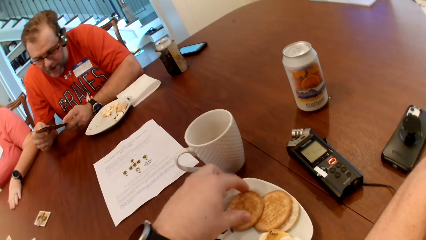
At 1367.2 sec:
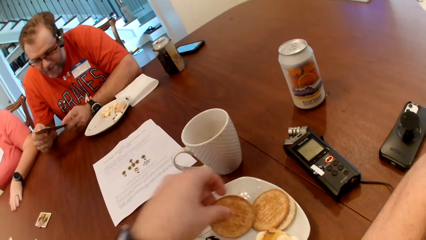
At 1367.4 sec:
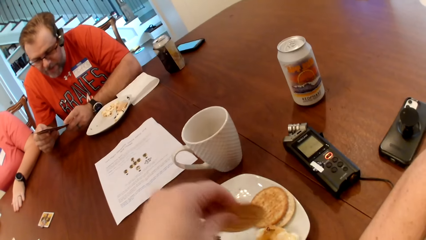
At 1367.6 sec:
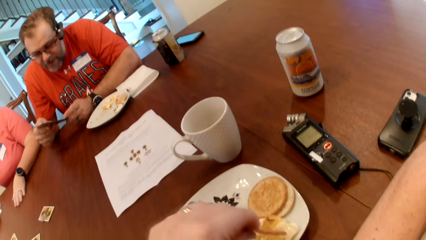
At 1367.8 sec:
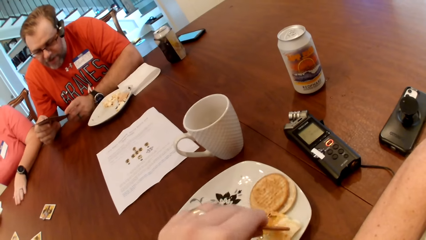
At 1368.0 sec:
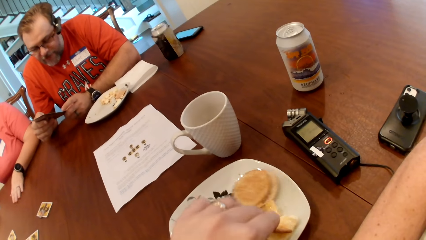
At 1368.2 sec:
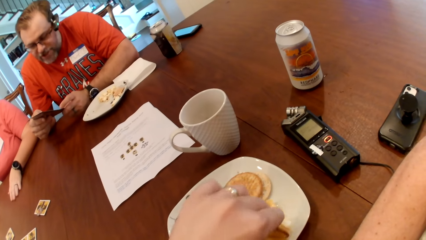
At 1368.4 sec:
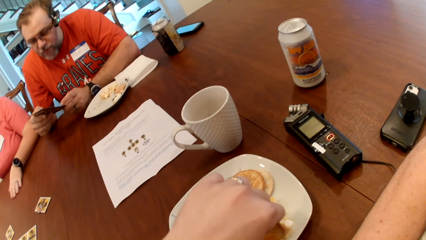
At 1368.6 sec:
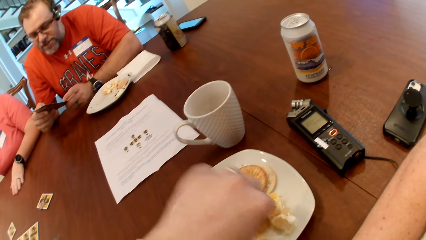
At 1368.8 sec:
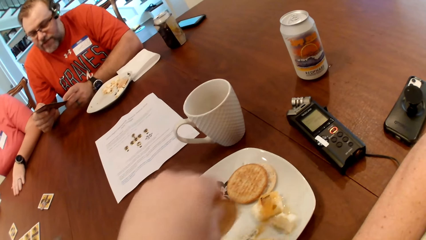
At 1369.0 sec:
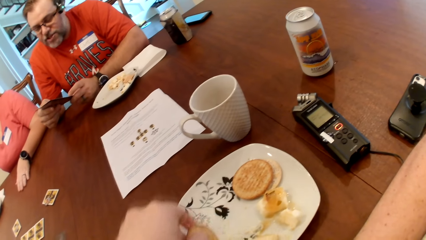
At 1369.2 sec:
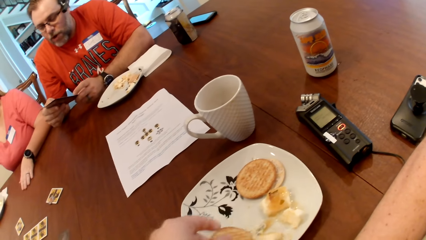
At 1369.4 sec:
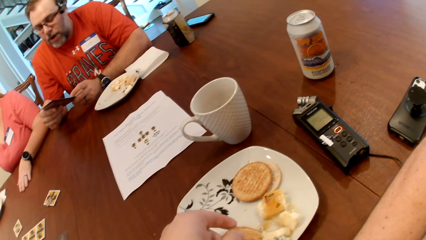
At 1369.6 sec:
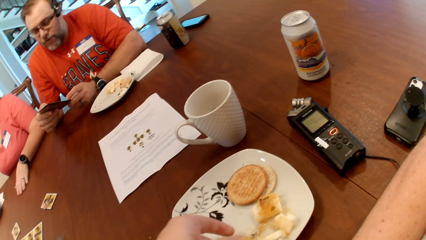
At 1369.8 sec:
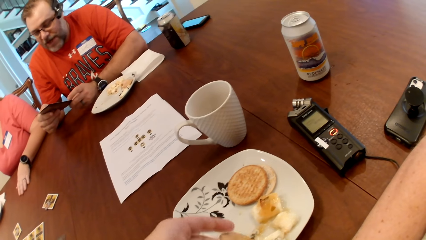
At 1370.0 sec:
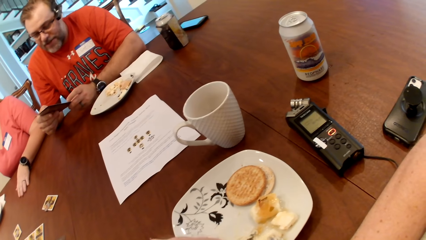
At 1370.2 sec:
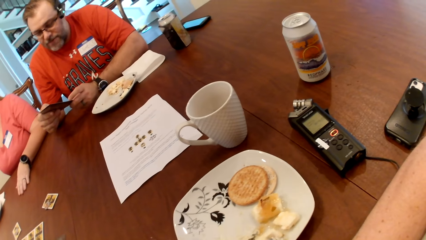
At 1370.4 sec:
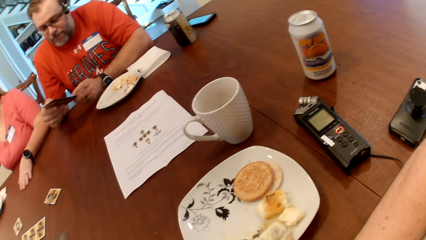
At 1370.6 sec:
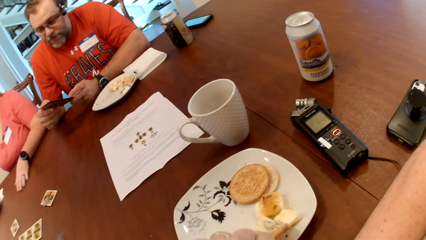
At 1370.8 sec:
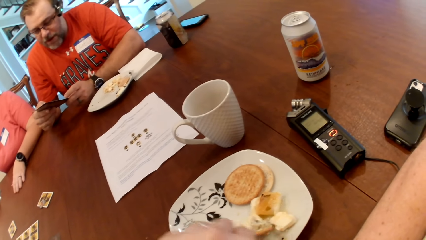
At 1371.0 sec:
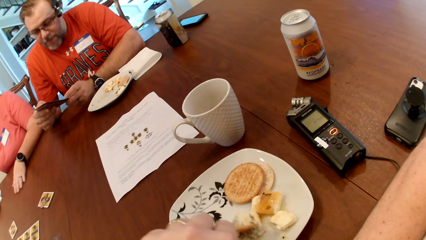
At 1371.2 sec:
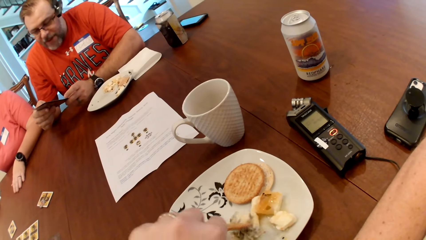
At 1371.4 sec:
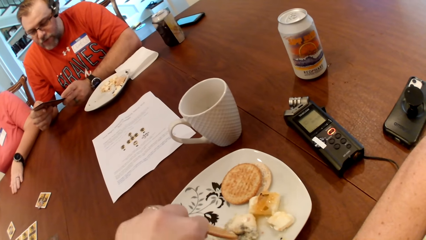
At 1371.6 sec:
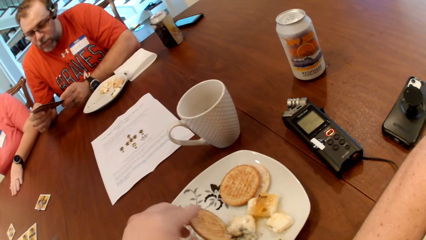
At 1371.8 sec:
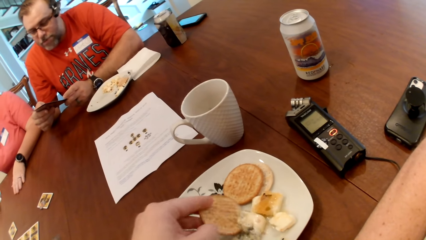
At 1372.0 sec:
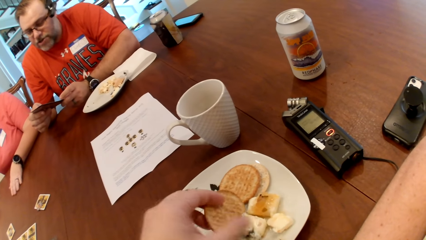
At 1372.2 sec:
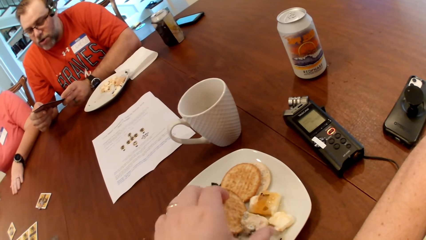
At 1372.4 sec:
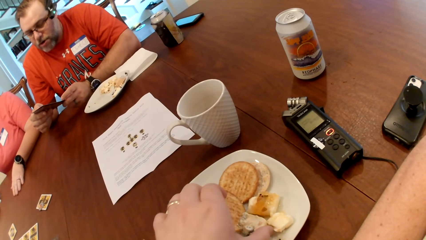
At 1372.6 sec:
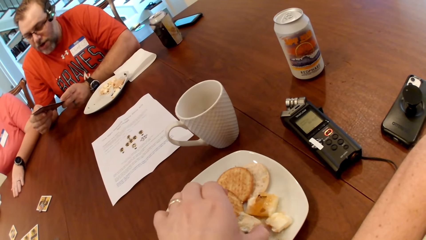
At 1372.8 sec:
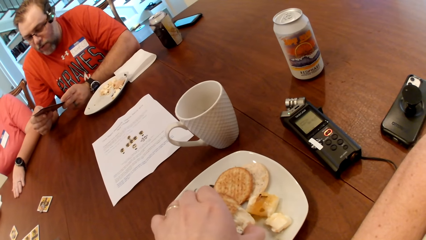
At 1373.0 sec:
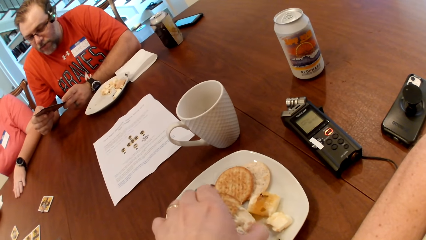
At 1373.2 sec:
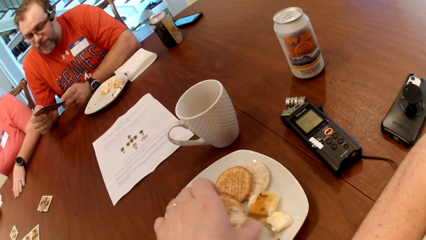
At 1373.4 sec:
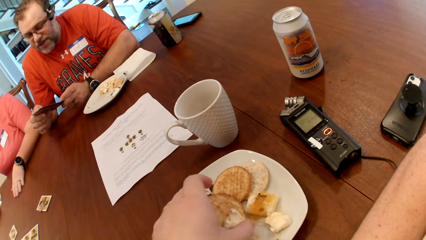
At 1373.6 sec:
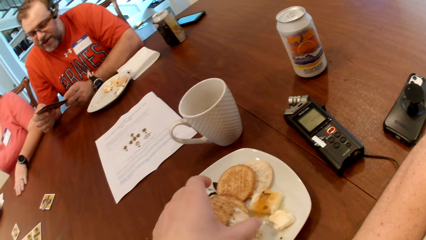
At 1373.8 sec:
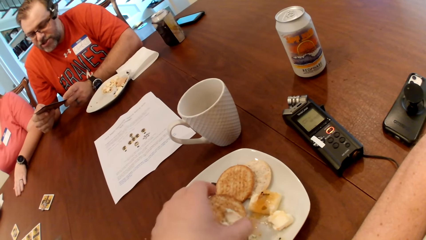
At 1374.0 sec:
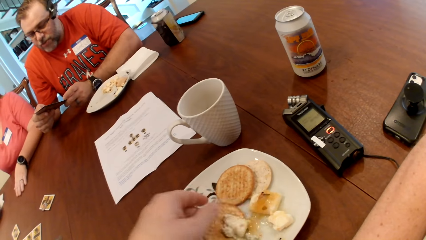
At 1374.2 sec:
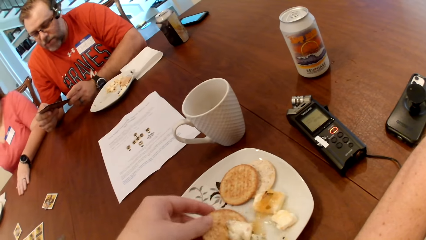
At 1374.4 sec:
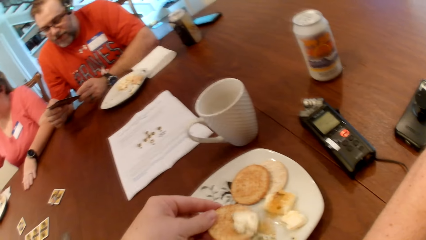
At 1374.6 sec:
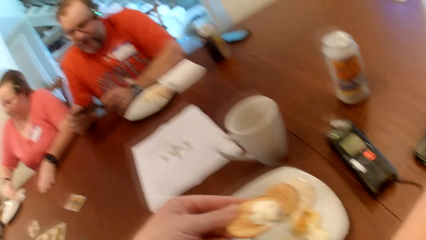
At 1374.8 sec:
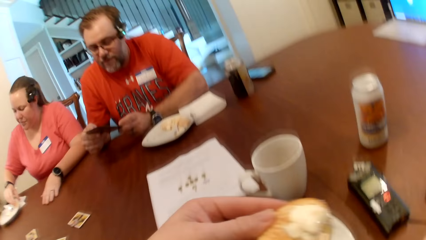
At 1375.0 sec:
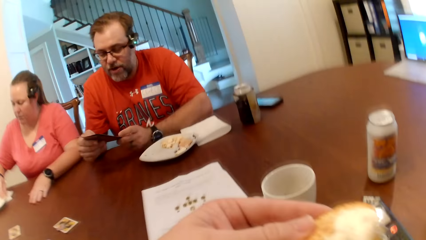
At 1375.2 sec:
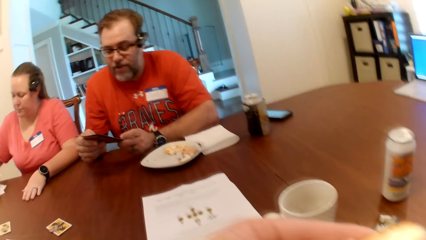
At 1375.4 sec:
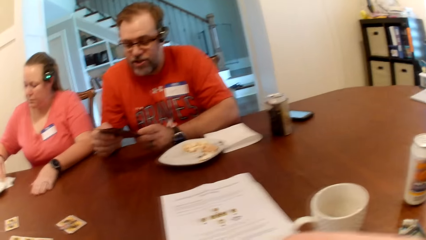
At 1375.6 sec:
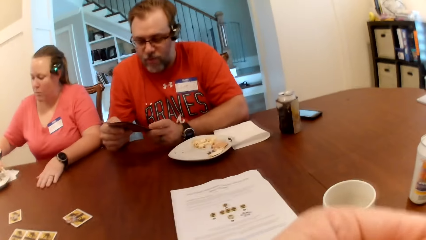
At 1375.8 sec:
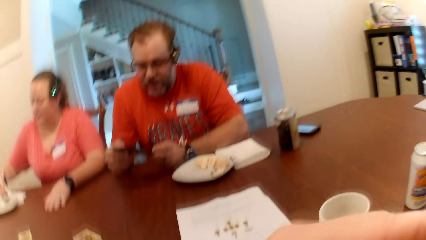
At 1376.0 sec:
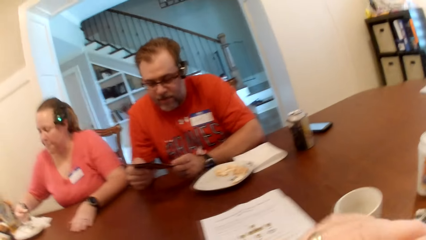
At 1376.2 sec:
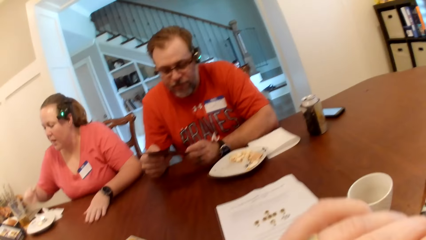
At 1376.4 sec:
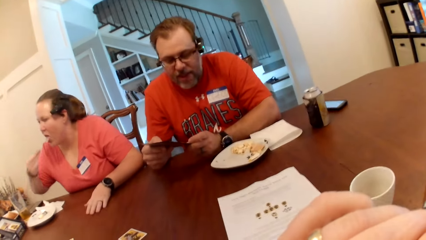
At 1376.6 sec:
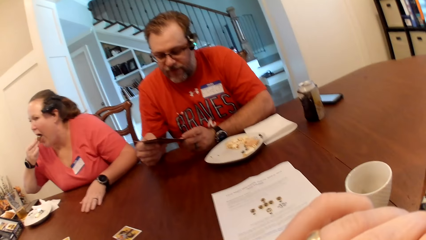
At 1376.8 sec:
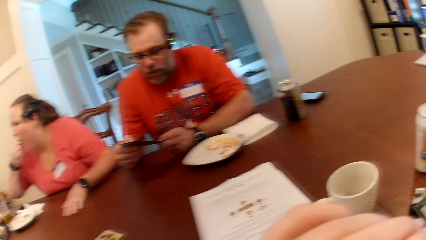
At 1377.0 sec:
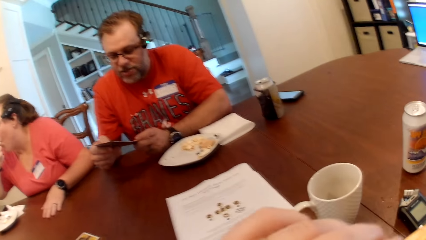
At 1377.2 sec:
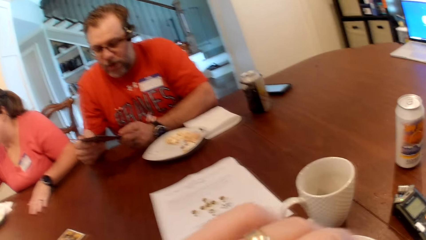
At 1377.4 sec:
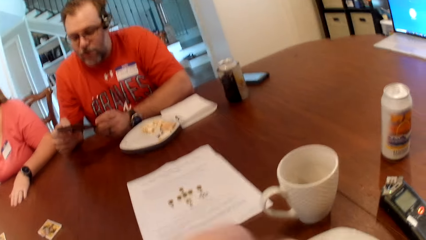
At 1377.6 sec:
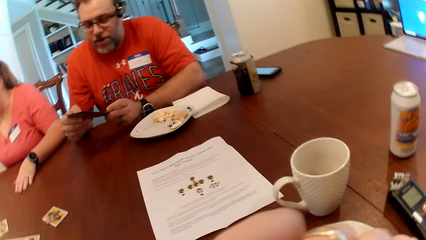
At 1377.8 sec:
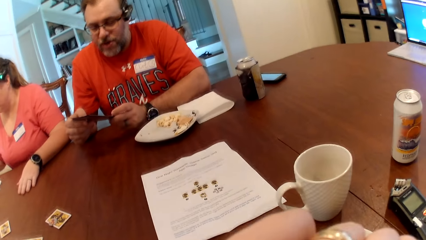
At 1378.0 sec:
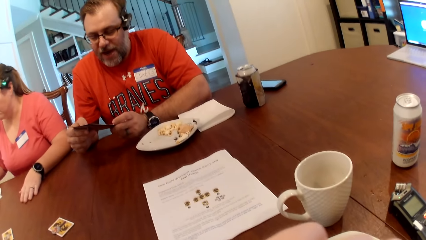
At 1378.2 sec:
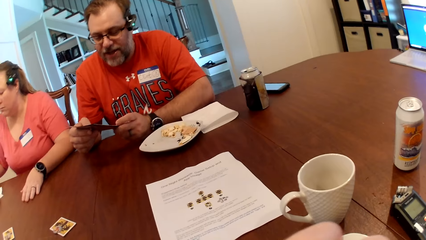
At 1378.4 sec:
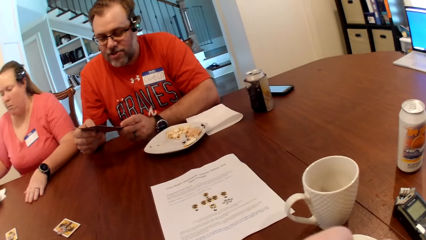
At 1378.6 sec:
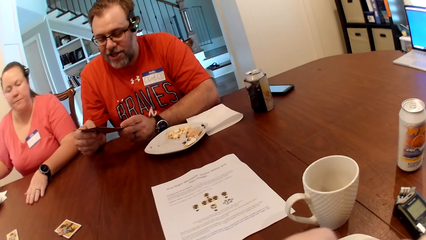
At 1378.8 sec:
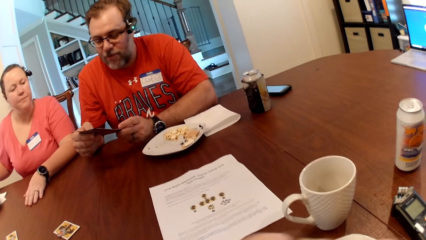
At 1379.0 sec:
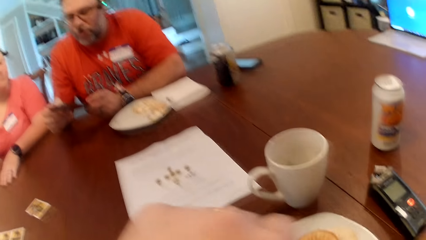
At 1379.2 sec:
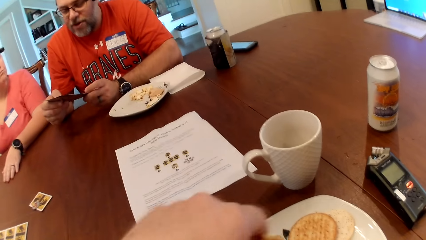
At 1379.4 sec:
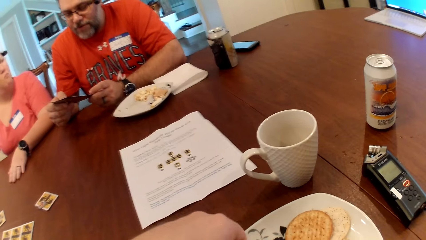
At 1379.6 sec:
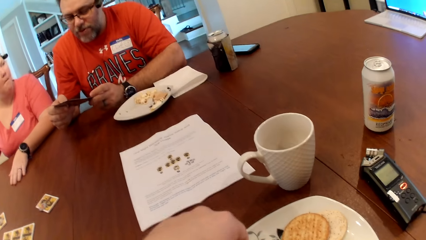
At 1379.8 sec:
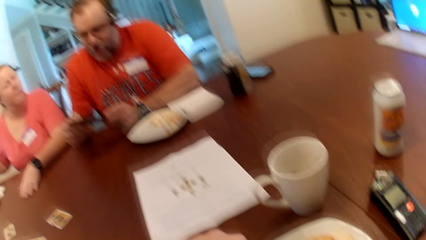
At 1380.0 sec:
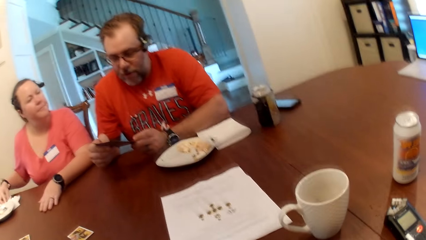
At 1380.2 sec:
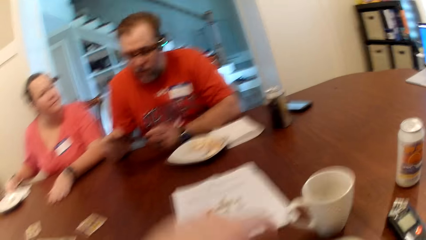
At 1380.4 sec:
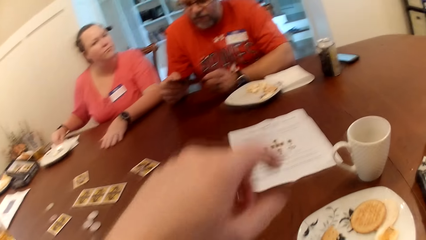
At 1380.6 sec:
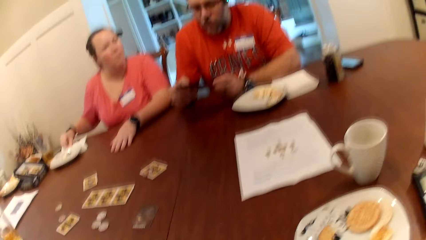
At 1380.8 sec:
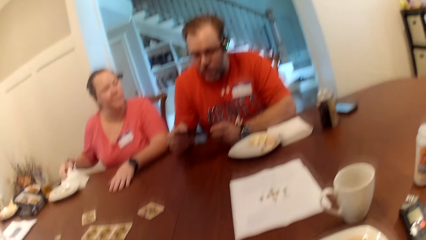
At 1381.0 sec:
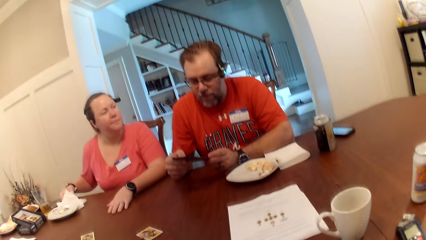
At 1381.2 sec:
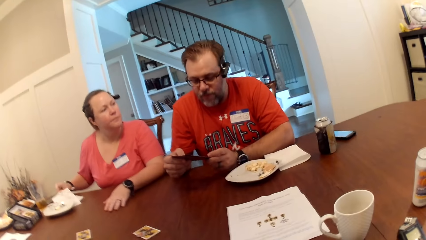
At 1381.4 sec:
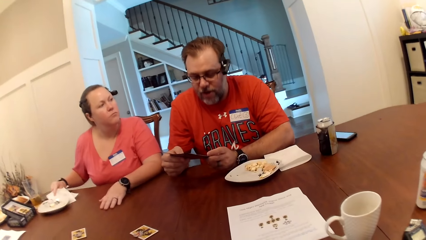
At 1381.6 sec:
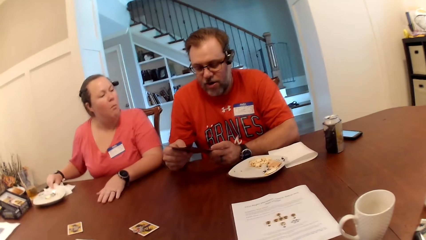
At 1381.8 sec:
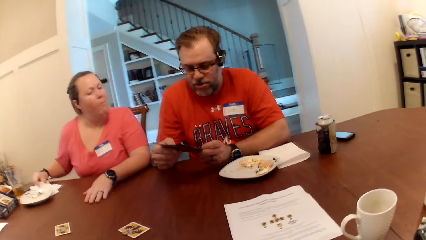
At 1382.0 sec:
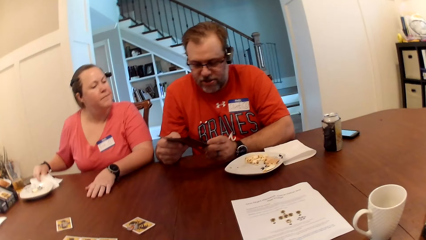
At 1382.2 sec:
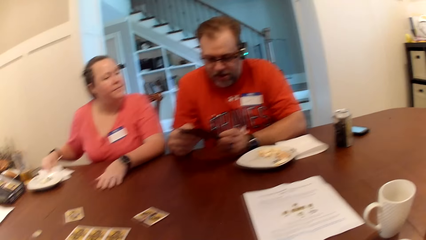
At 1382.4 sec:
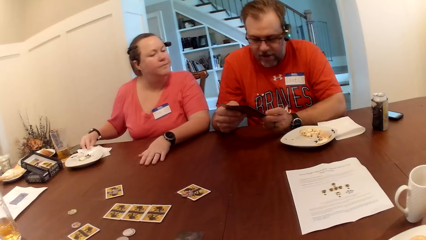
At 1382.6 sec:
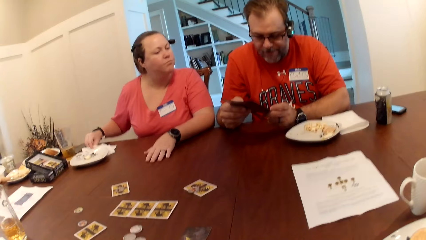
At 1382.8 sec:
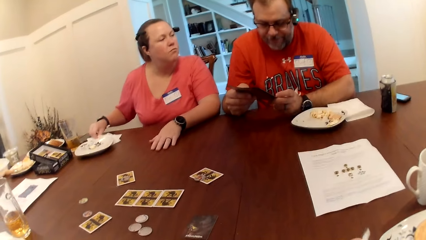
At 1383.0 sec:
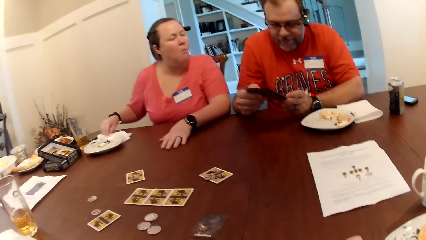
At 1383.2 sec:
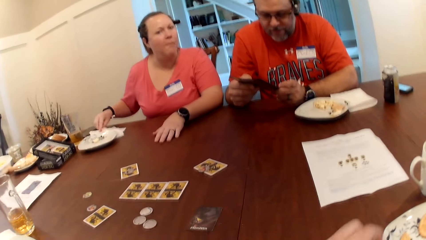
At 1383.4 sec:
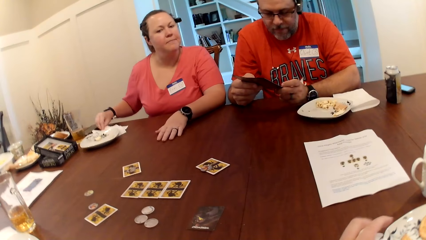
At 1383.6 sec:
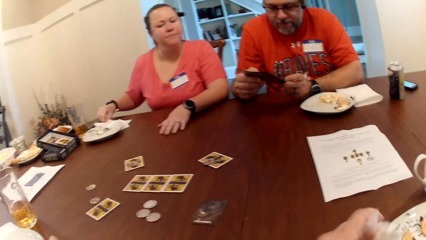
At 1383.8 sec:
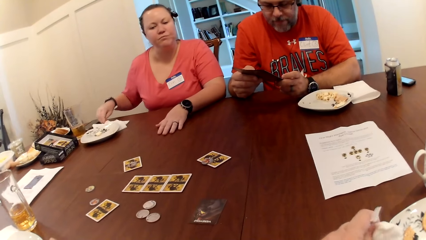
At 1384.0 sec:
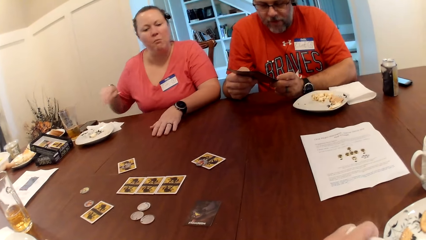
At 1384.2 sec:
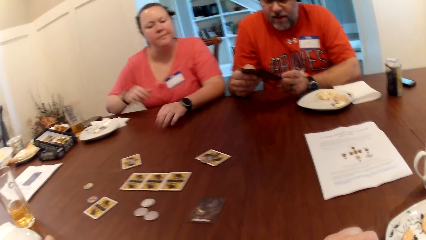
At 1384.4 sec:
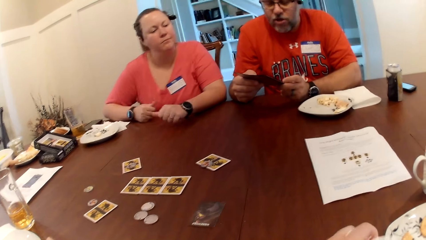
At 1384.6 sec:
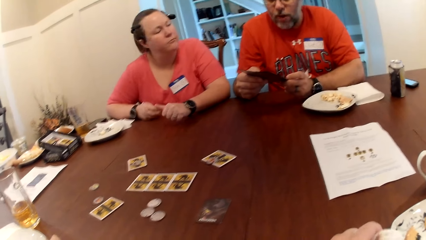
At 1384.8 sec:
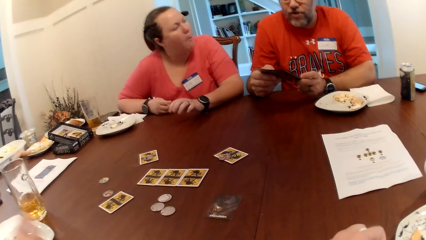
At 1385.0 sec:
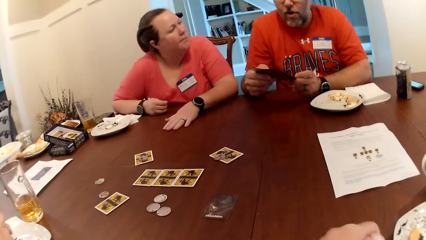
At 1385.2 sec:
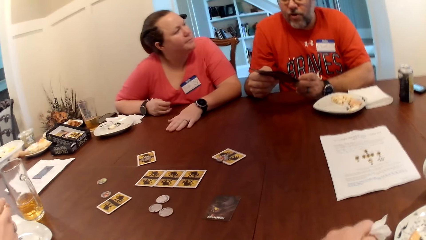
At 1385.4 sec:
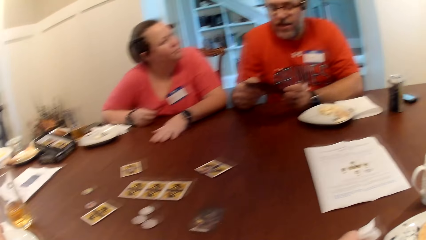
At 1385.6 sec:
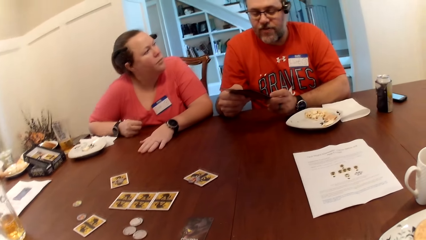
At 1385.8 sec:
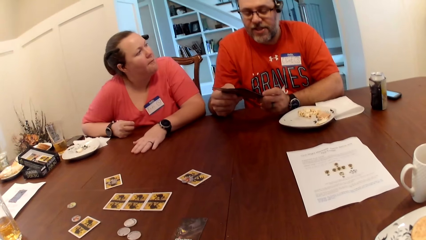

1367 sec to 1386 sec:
The camera wearer picks a biscuit or snack from a plate with his left hand. A man reads from the pamphlet in both hands. A woman picks a biscuit from a plate with her right hand. The camera wearer eats the snack. The woman eats the biscuits in her right hand. The woman cleans her right hand with a tissue paper on the table. The camera wearer cleans his left hand with tissue paper. The woman removes her right hand from the tissue paper.
